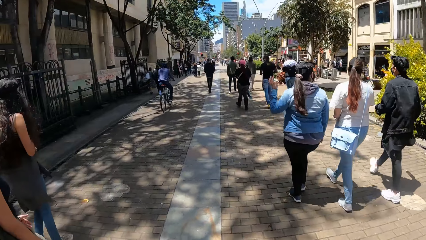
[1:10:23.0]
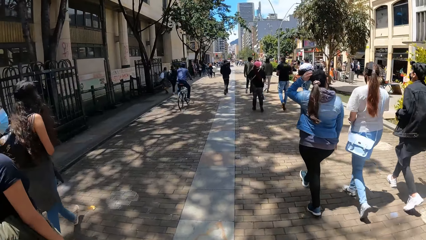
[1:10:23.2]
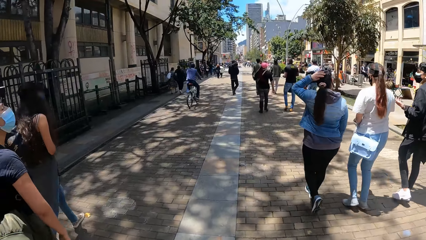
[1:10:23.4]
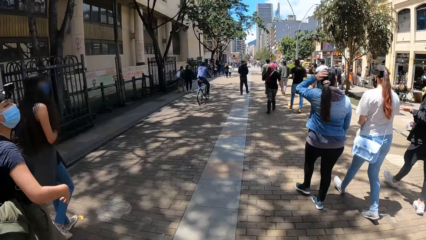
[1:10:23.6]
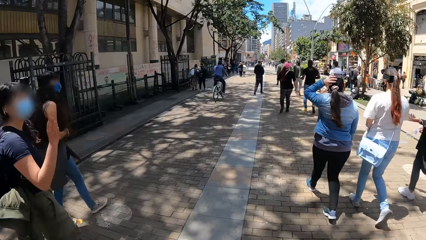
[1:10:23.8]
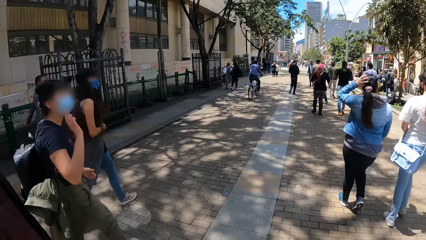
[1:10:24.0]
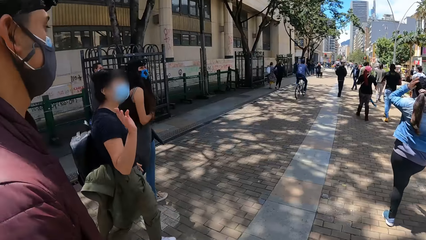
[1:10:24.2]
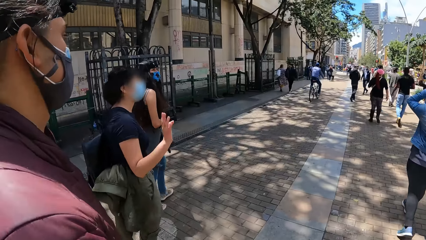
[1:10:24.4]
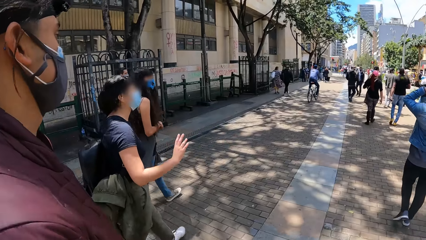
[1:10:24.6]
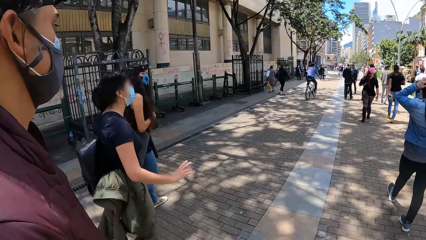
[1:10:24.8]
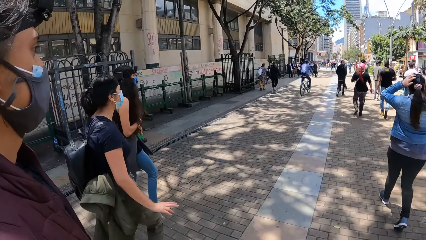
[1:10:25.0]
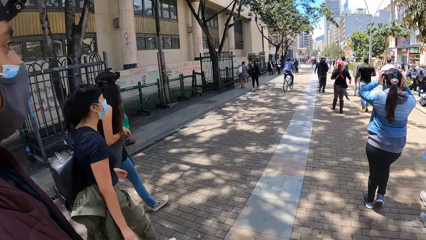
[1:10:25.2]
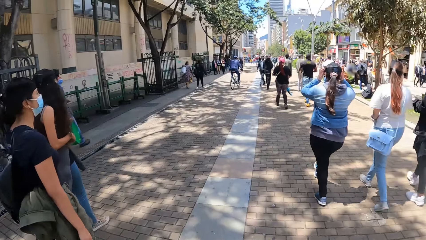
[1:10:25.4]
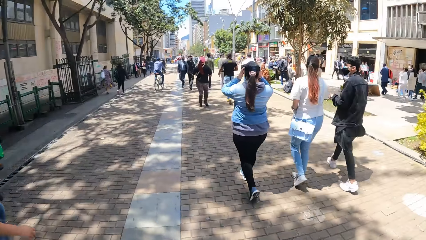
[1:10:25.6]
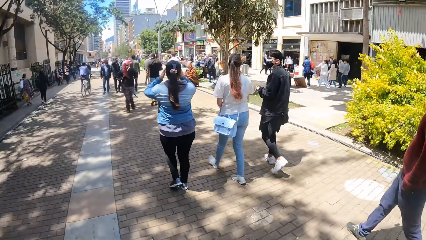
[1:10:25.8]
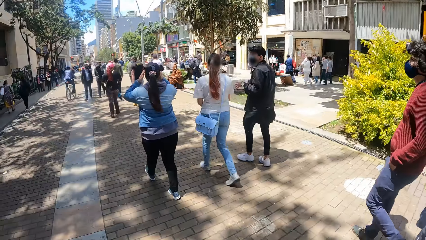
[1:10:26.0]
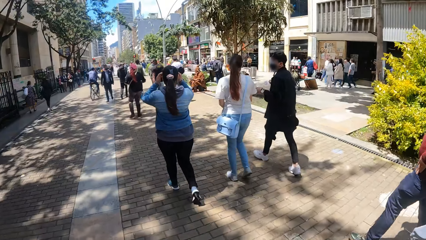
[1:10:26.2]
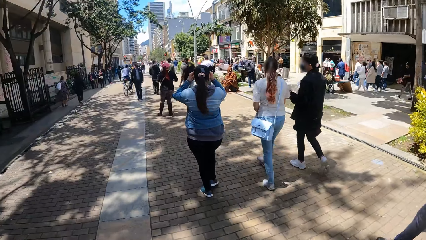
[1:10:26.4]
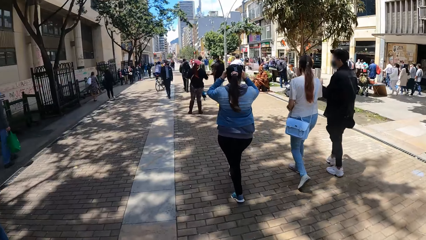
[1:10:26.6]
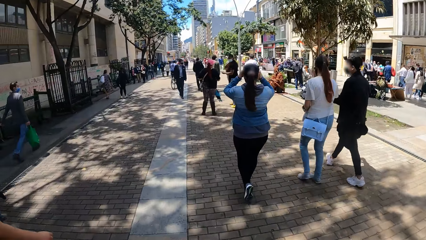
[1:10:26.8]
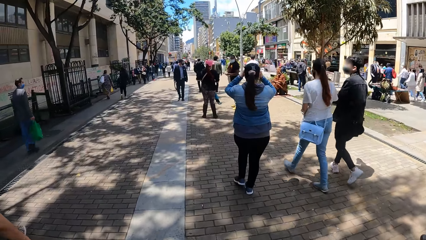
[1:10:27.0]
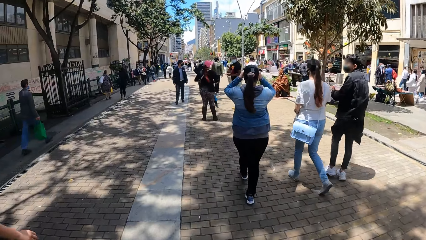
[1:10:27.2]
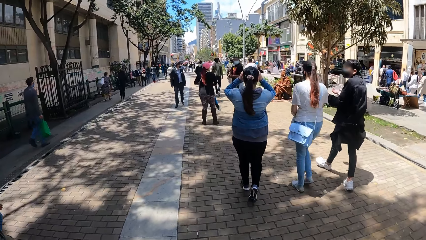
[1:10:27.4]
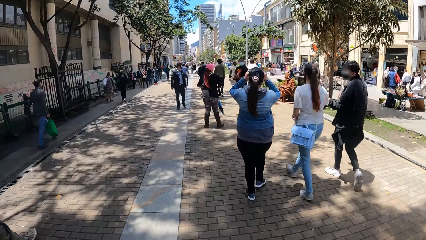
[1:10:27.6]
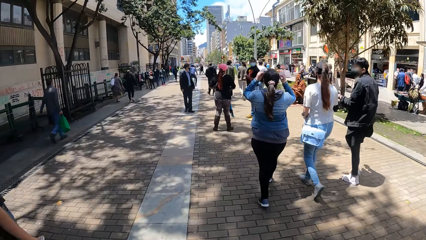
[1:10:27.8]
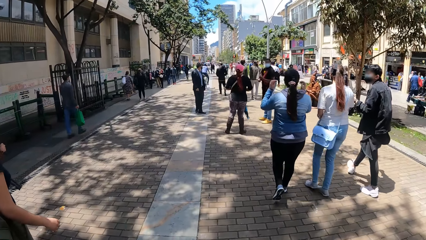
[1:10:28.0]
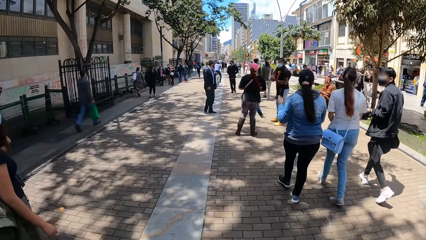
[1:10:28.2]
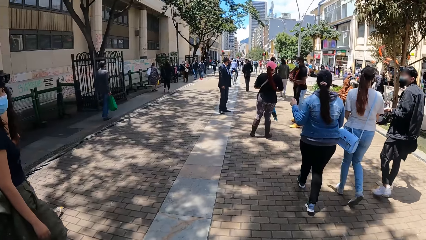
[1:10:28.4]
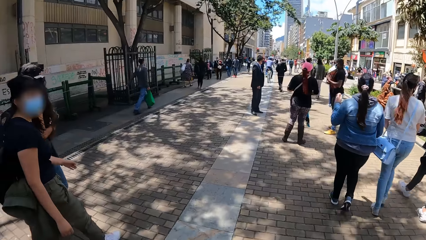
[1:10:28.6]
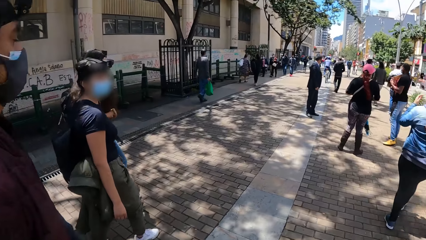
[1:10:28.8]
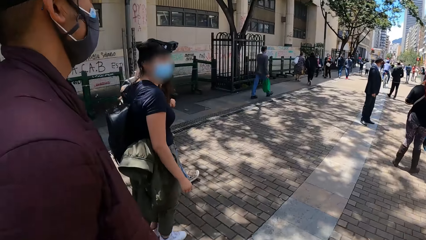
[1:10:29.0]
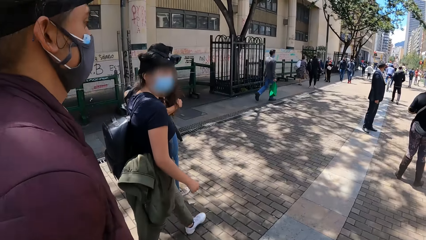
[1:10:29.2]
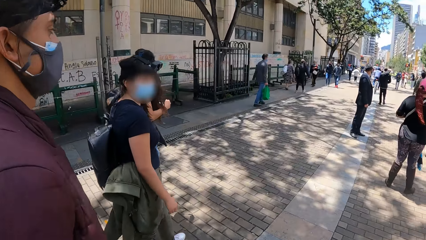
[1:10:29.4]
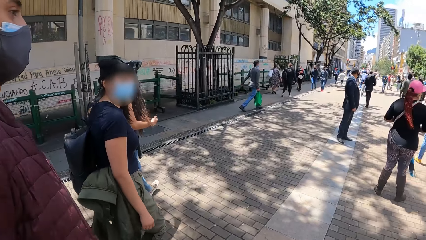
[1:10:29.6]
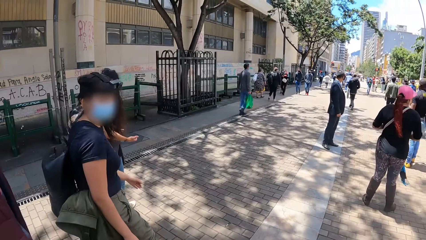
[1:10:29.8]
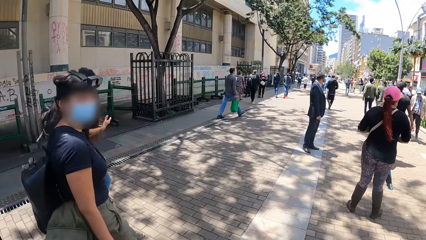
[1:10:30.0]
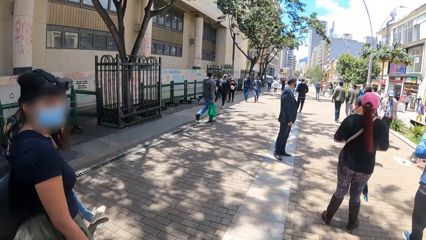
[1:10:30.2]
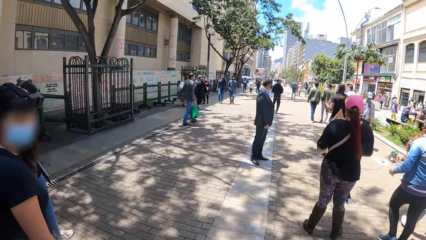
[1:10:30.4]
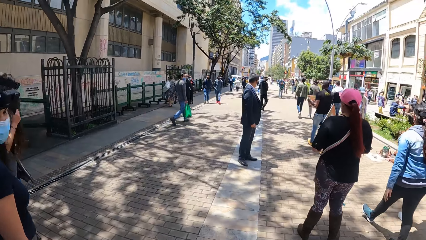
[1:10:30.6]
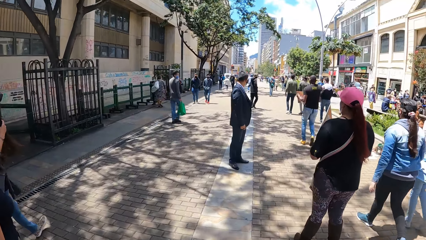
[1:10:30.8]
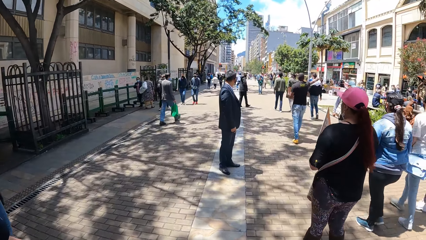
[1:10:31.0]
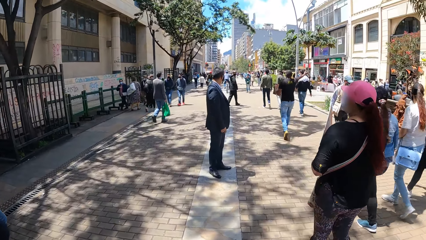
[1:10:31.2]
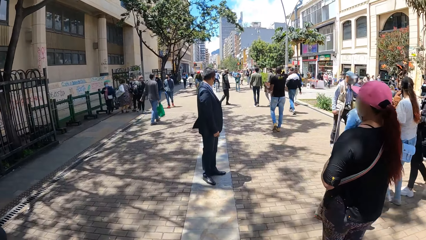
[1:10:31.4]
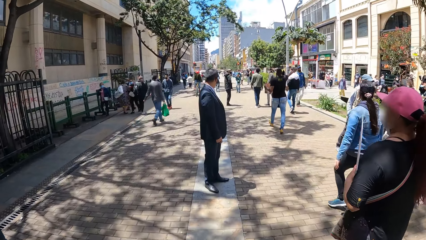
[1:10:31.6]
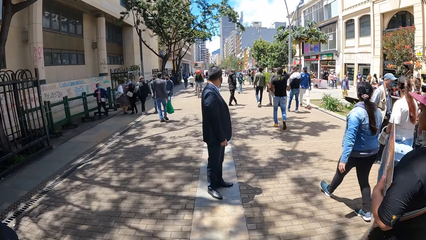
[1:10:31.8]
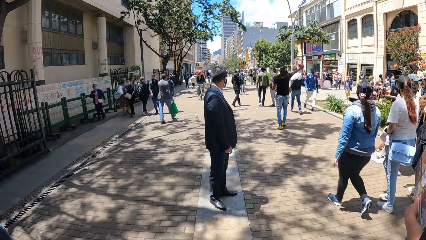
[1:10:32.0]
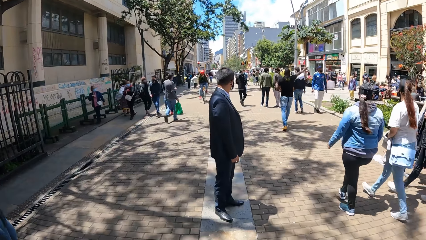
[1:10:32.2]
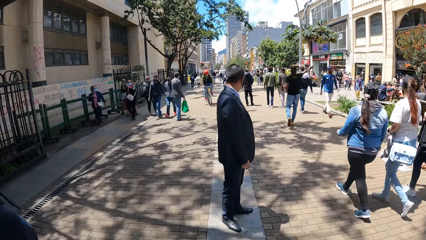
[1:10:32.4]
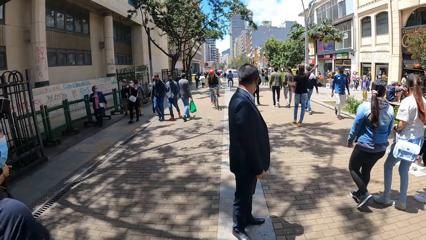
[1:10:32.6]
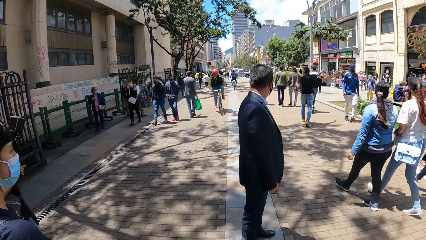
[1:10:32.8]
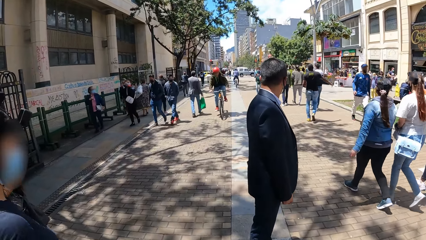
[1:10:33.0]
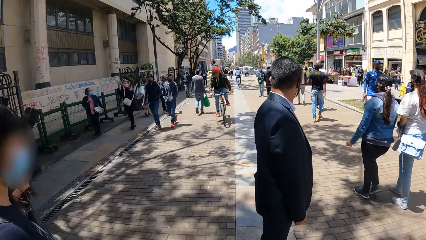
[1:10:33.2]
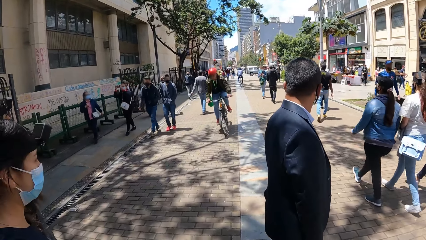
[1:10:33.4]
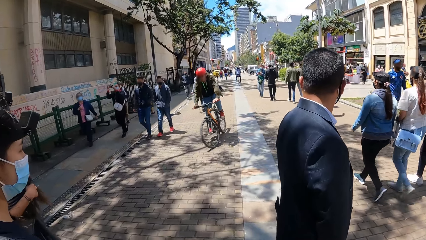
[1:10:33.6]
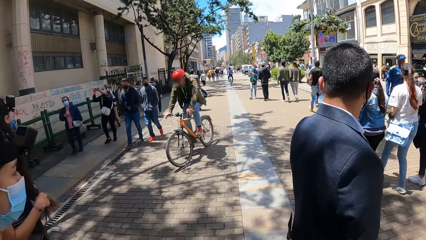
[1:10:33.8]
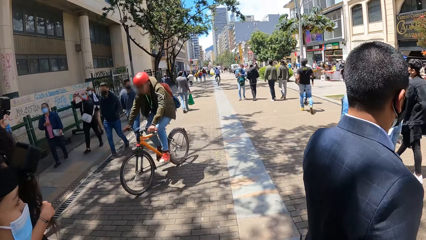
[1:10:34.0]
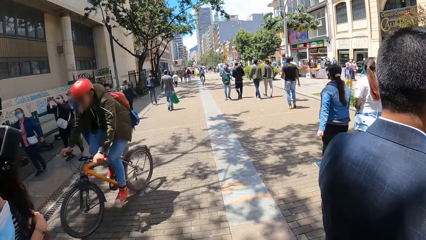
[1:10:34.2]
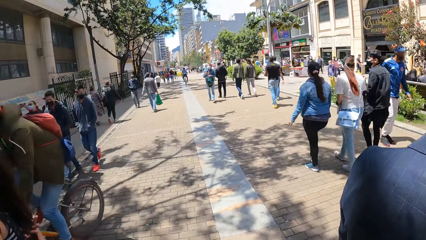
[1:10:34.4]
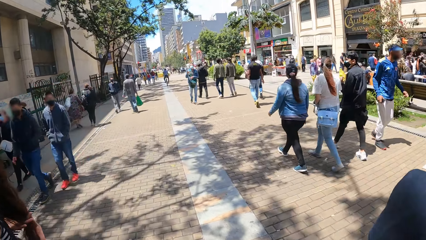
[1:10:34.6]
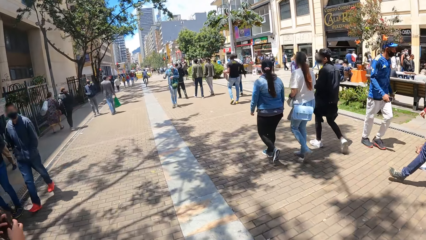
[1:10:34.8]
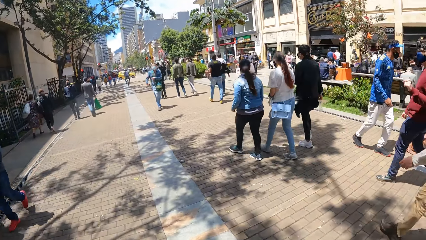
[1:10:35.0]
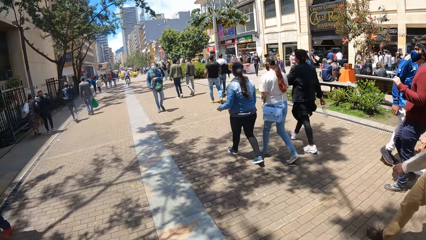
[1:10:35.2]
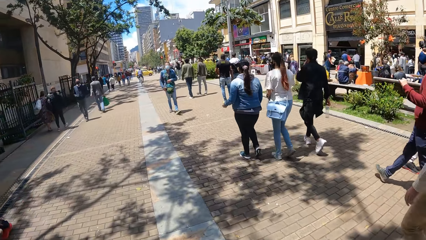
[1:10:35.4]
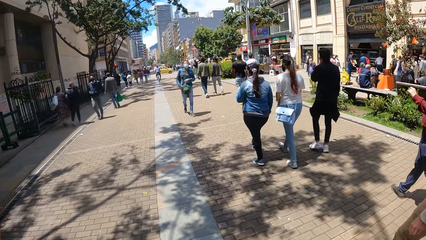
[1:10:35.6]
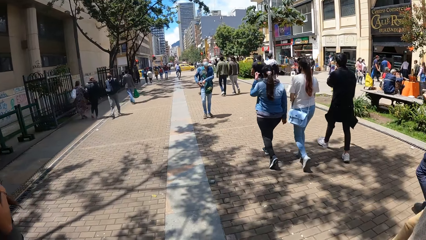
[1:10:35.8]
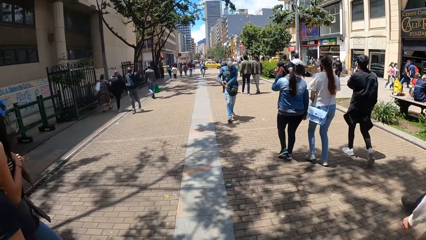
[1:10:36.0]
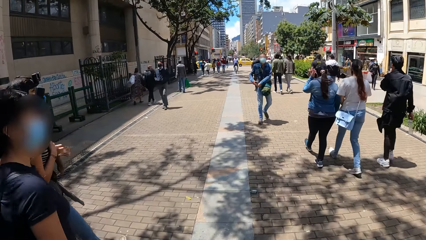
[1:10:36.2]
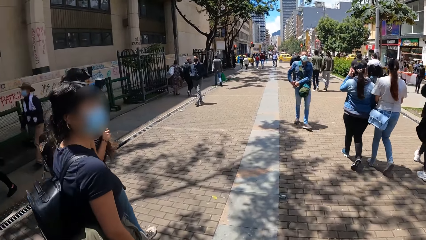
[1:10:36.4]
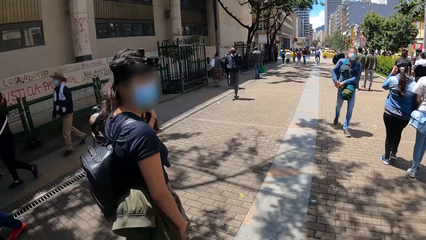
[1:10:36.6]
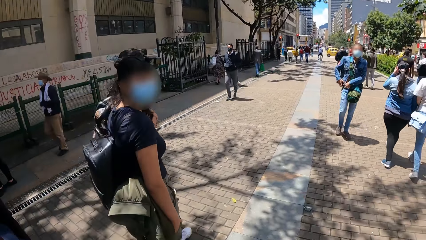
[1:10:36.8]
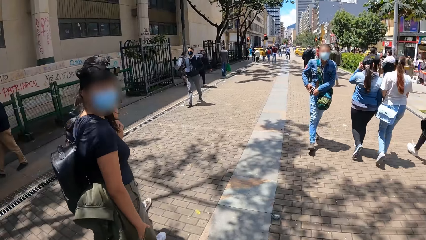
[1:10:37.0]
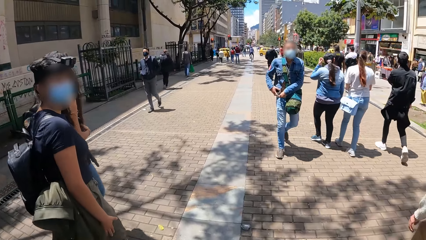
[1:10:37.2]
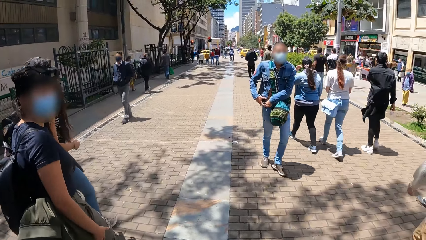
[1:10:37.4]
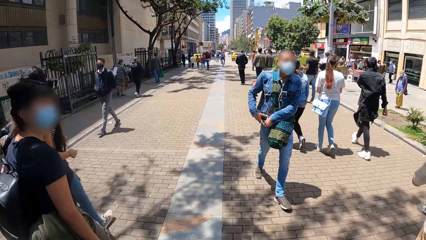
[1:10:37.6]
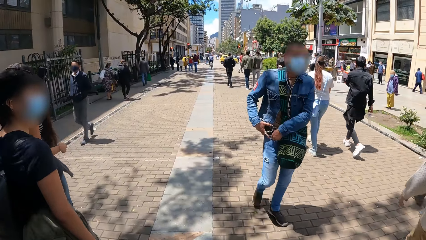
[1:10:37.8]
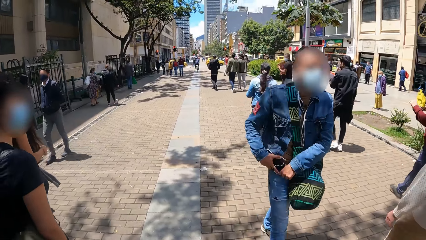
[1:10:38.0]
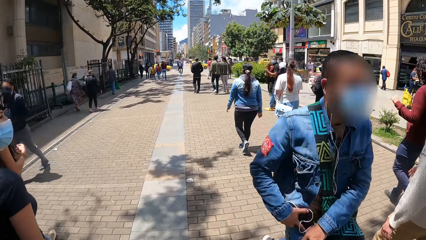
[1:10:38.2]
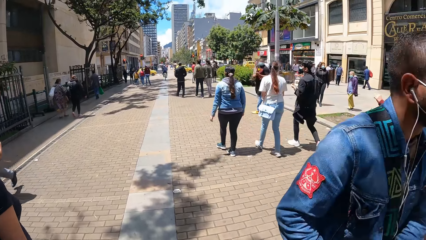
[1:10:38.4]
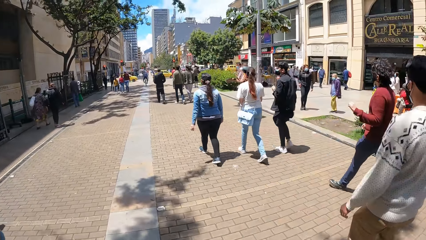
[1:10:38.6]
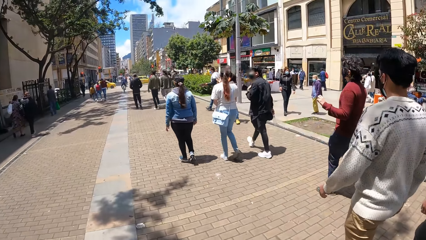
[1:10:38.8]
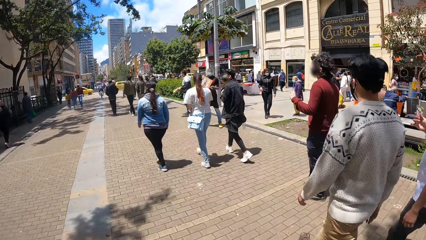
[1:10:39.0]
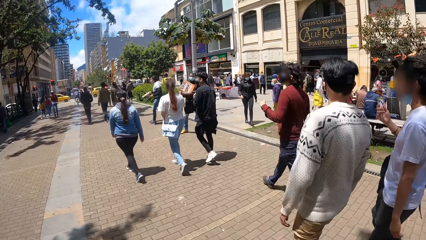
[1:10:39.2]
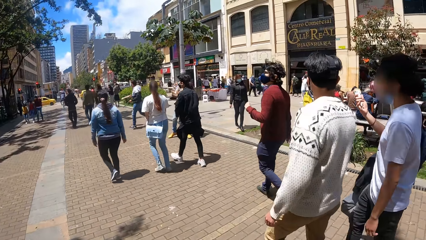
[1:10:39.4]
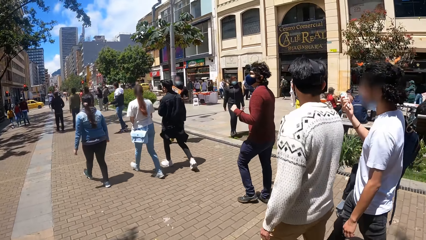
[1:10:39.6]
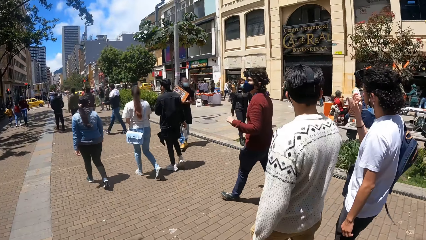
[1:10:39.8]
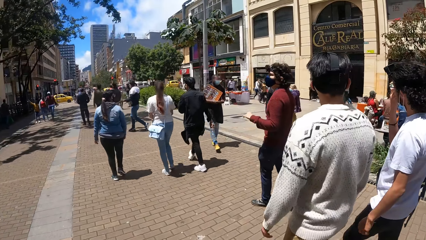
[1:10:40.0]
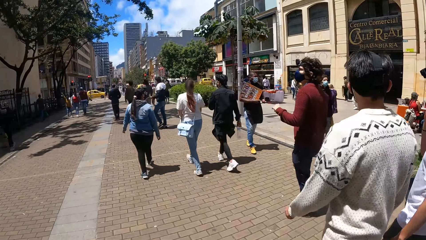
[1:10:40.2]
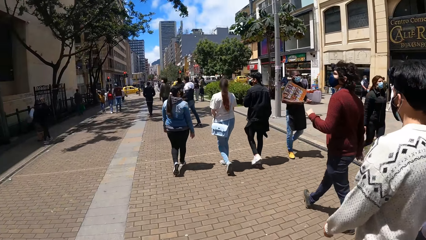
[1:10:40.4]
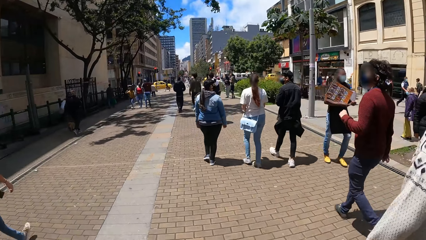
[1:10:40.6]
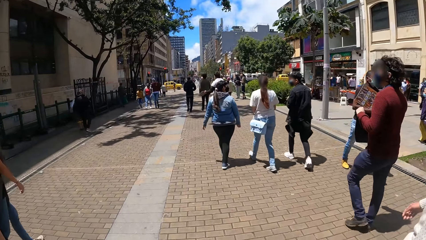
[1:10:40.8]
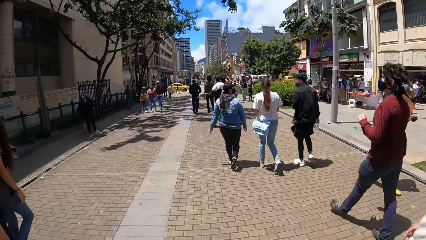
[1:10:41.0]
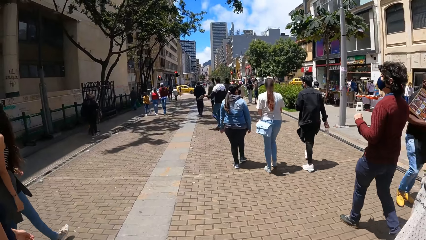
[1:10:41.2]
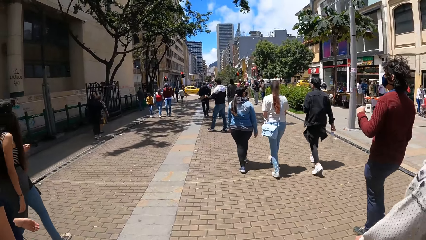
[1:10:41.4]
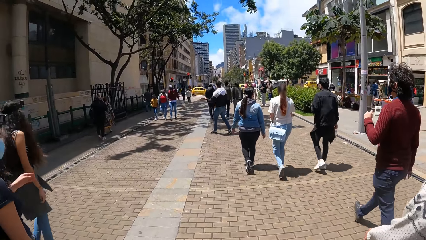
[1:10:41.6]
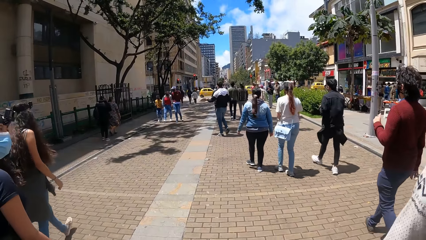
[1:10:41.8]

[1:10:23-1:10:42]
The camera wearer walks in a crowded place. They interact with a woman. They walk in a crowded place.
